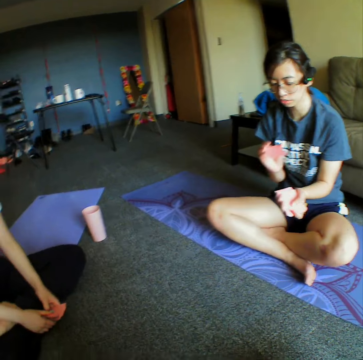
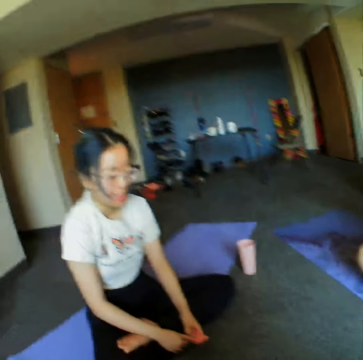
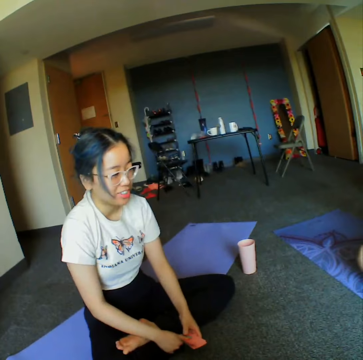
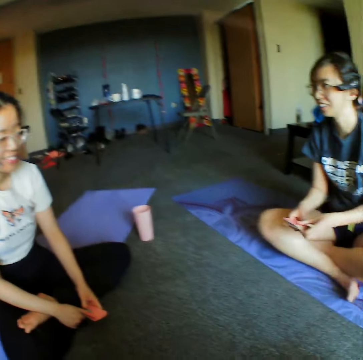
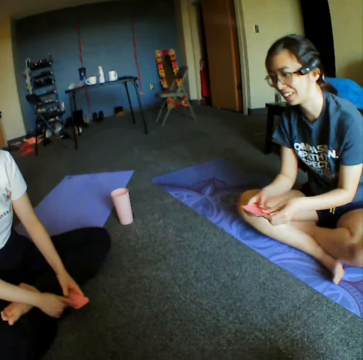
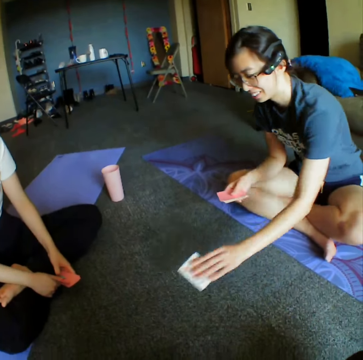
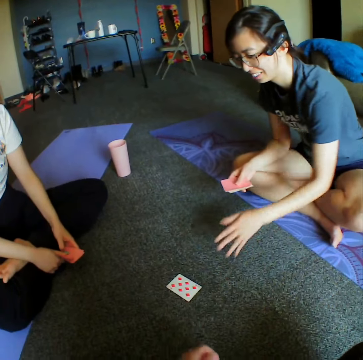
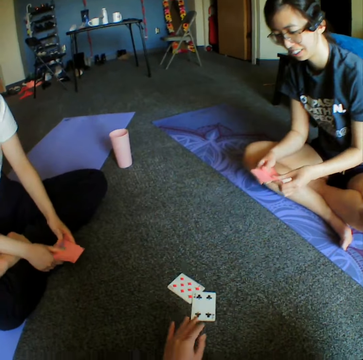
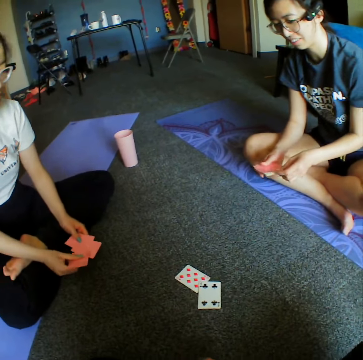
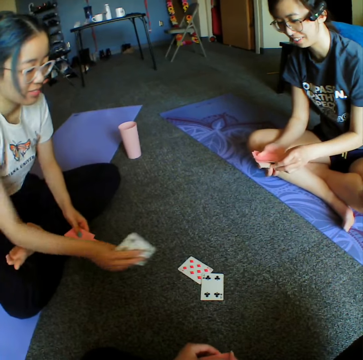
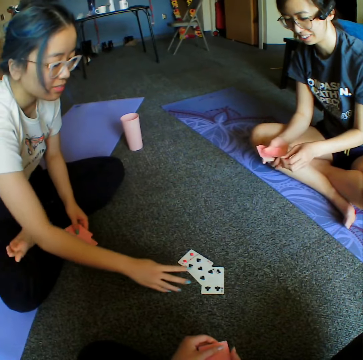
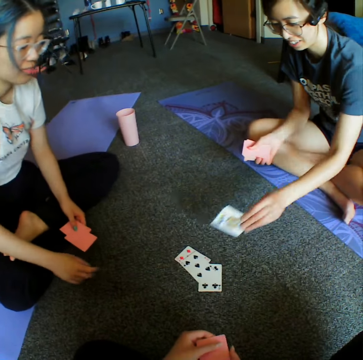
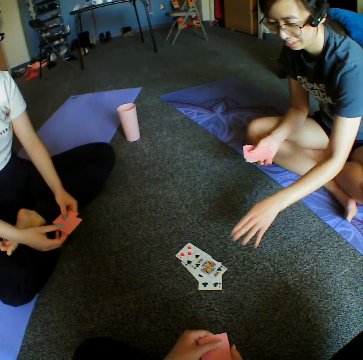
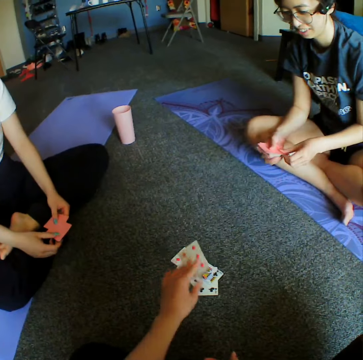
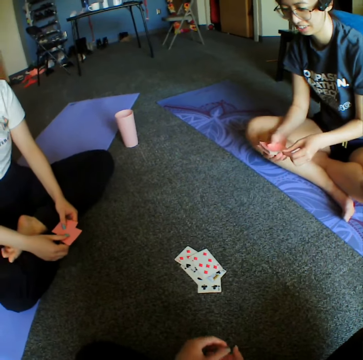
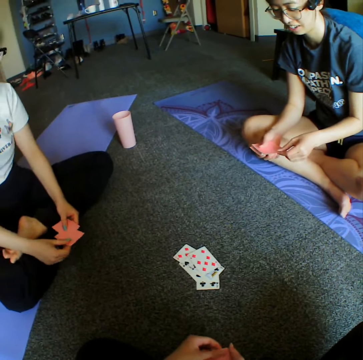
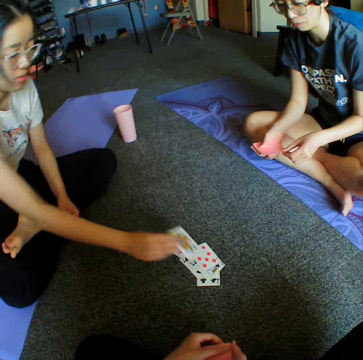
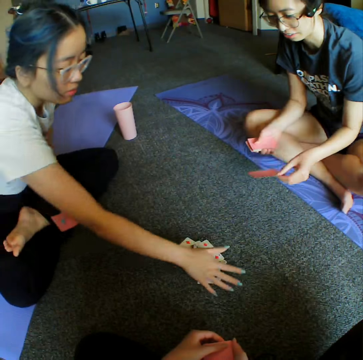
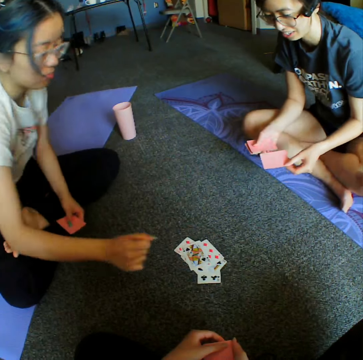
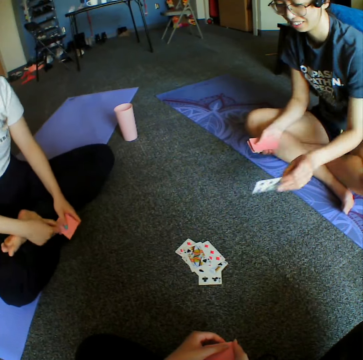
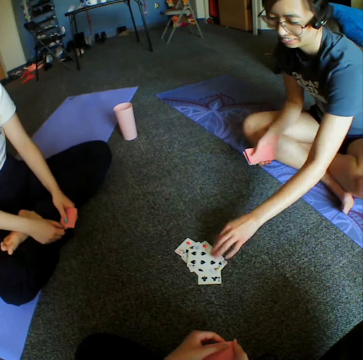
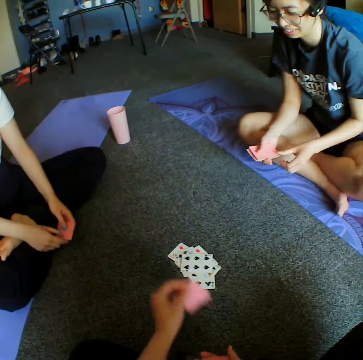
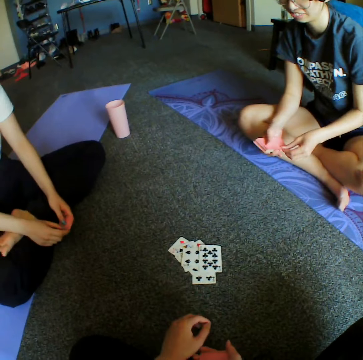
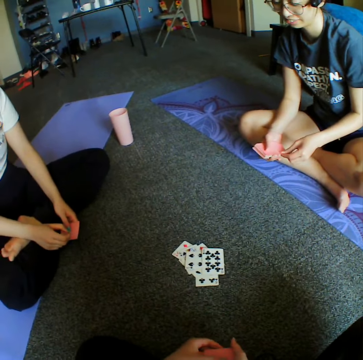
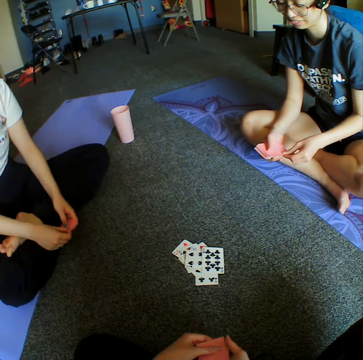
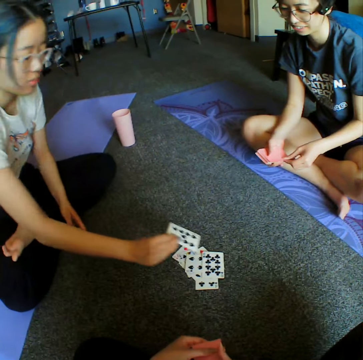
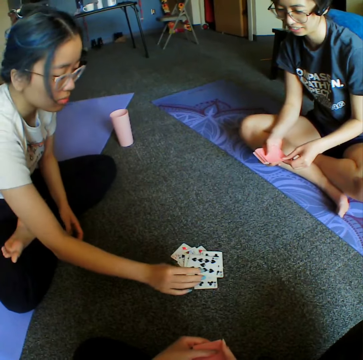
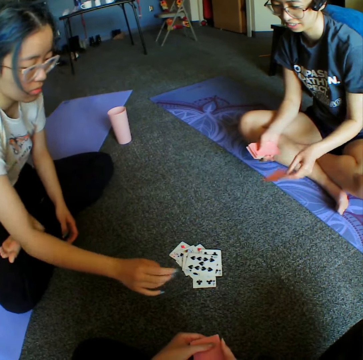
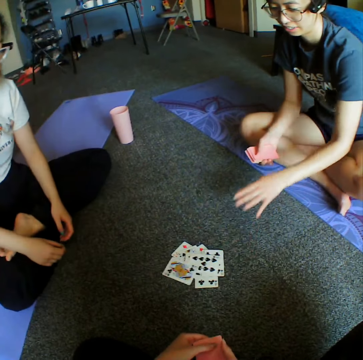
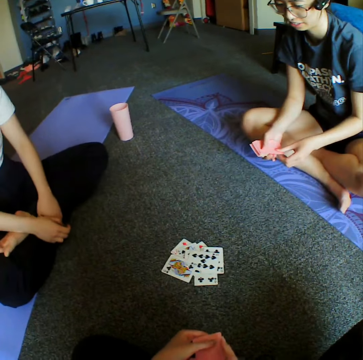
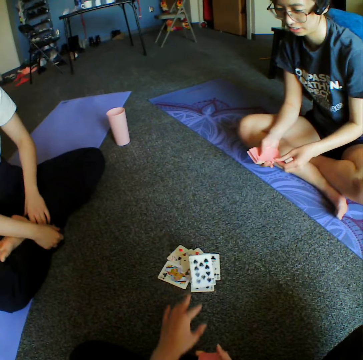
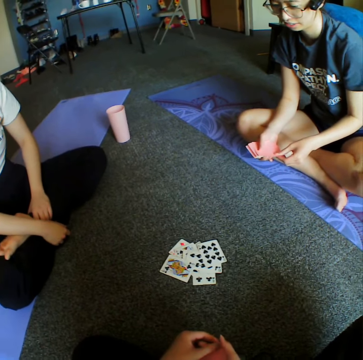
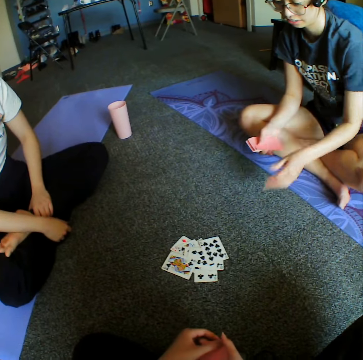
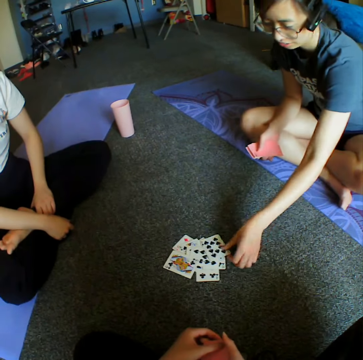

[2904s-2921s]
A woman places down the card. The camera wearer places down the card. Another woman places down the cards. The first woman places down the card. The camera wearer places down the card. The other woman places down the cards. The first woman places down the card. The camera wearer places down the card. The other woman places down the cards. The first woman places down the card. The camera wearer places down the card.

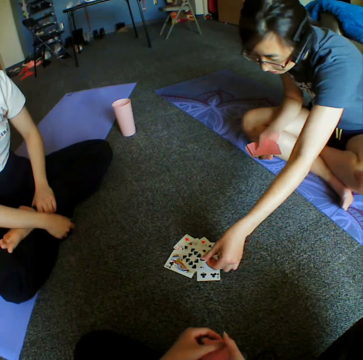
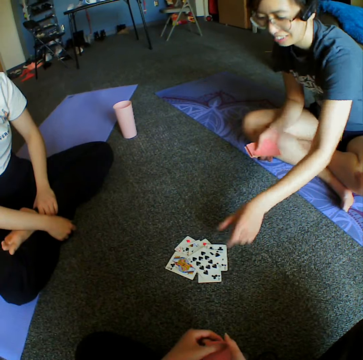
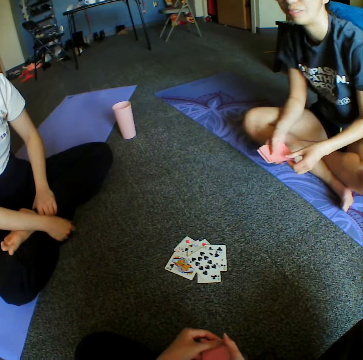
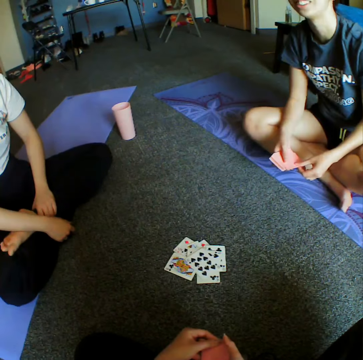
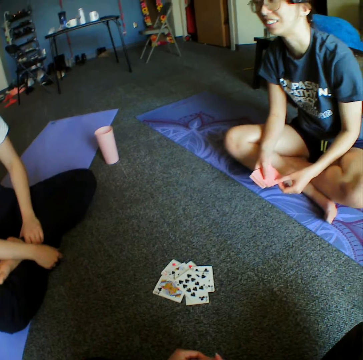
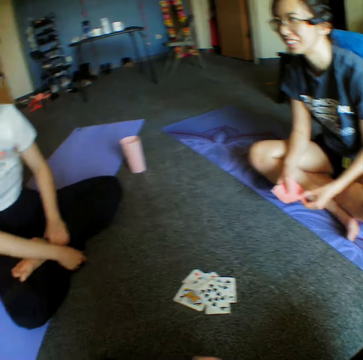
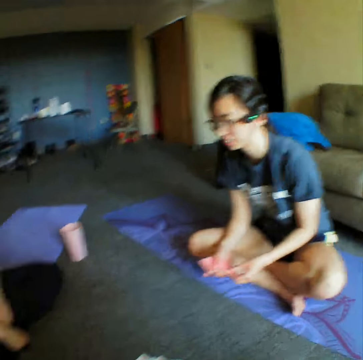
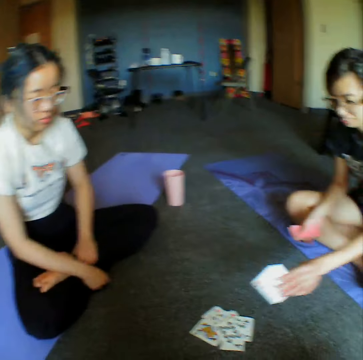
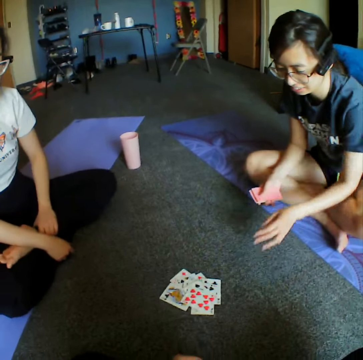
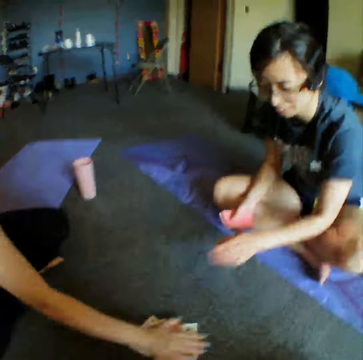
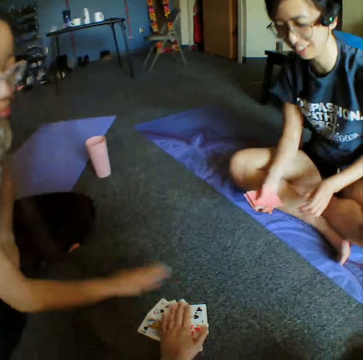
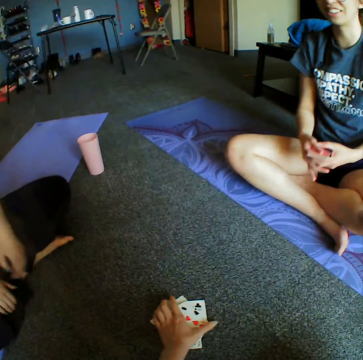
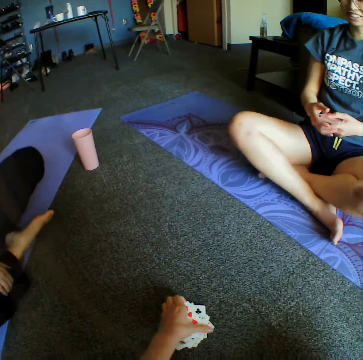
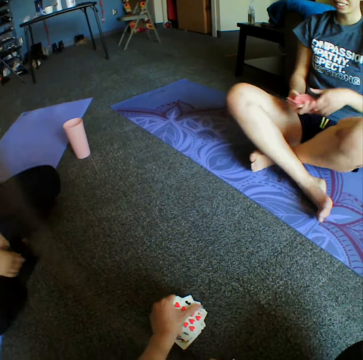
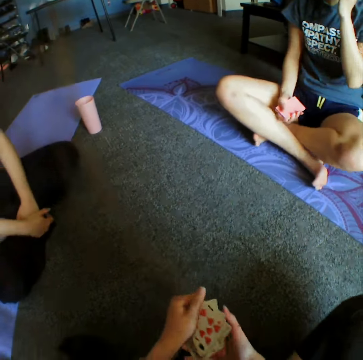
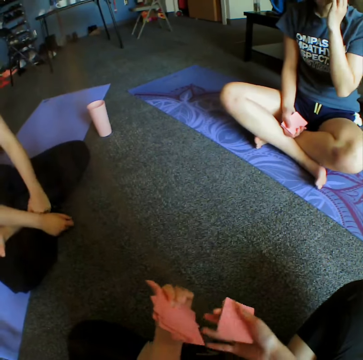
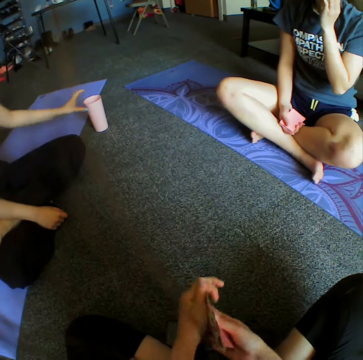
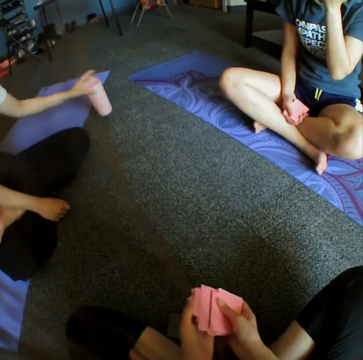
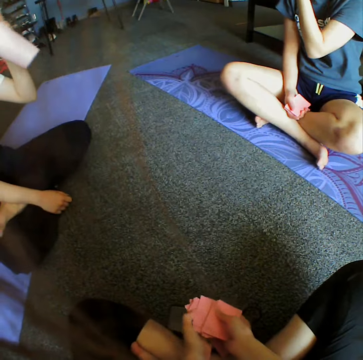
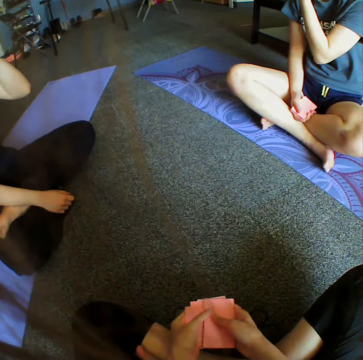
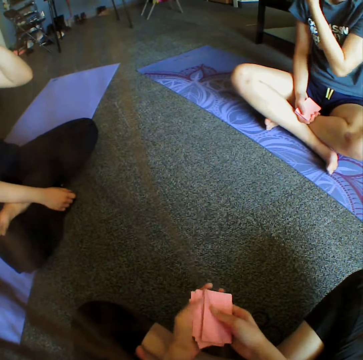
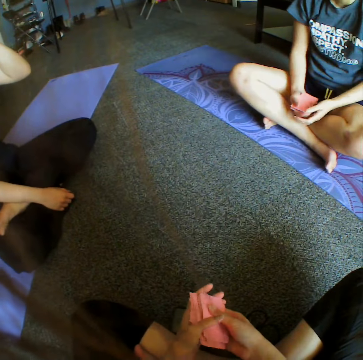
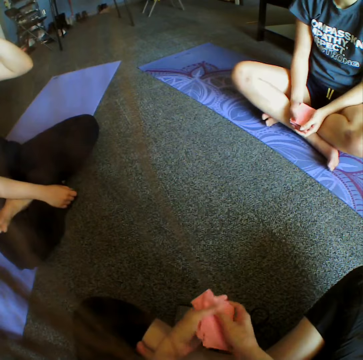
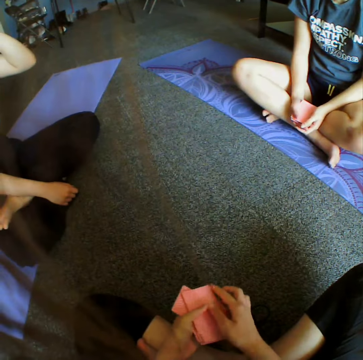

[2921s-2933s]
A woman places down the card. The camera wearer taps the cards with another woman. They reshuffle the cards.

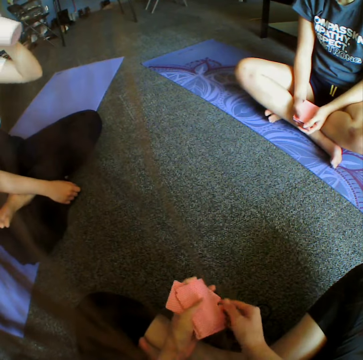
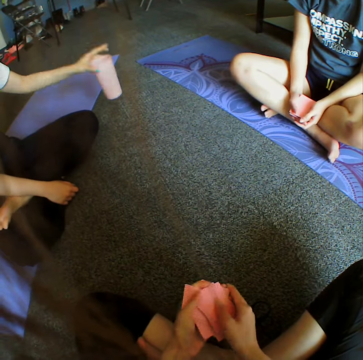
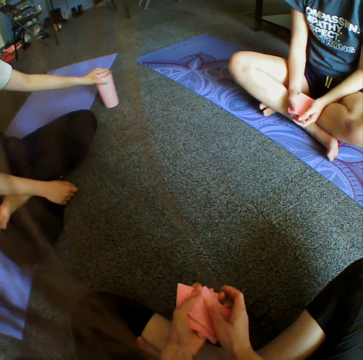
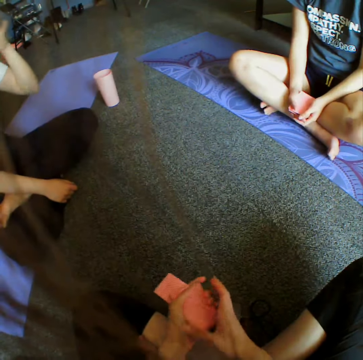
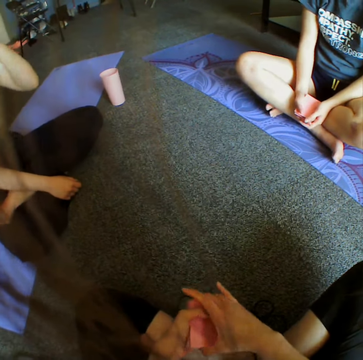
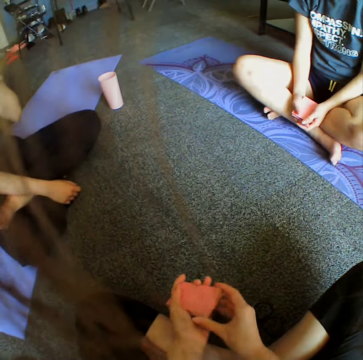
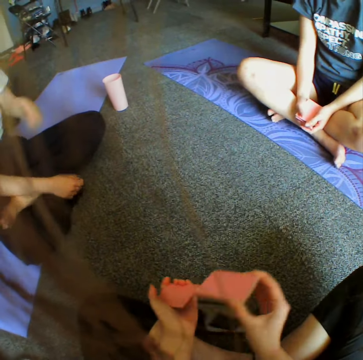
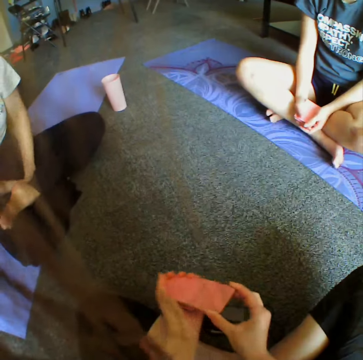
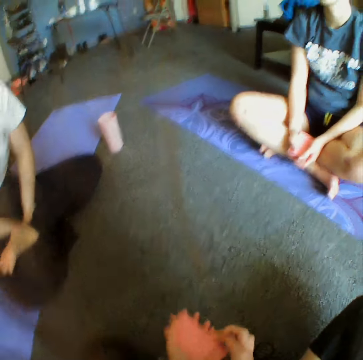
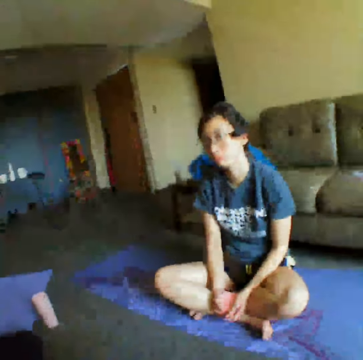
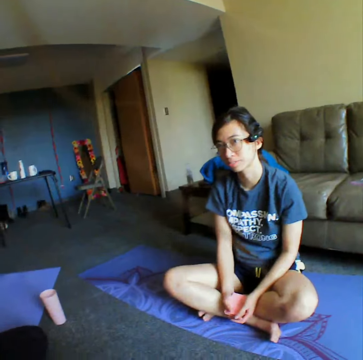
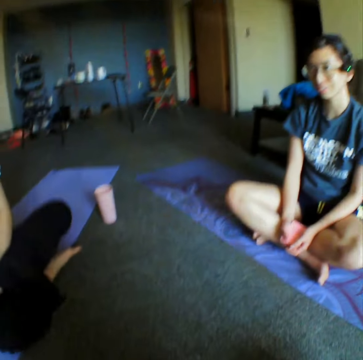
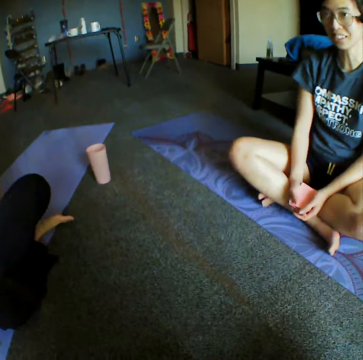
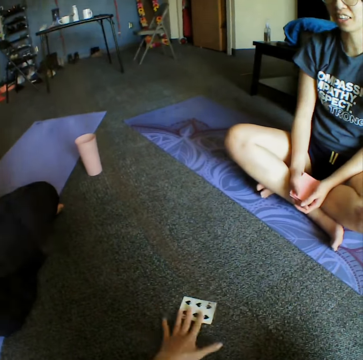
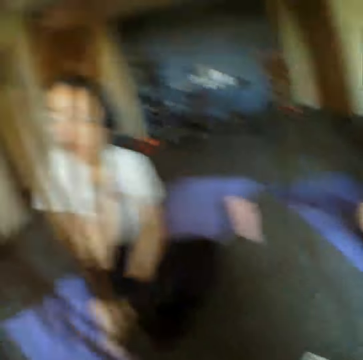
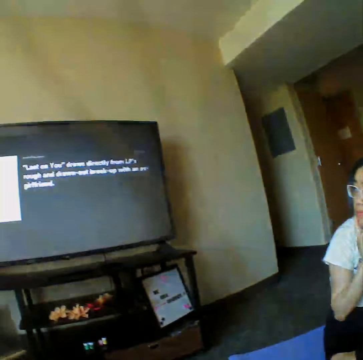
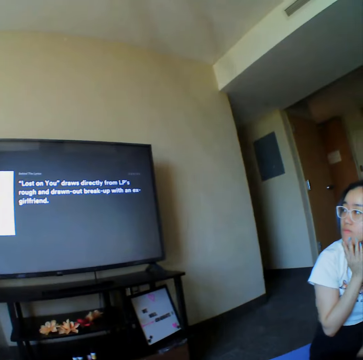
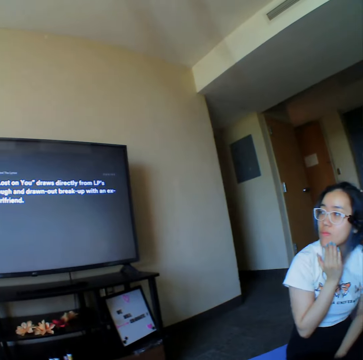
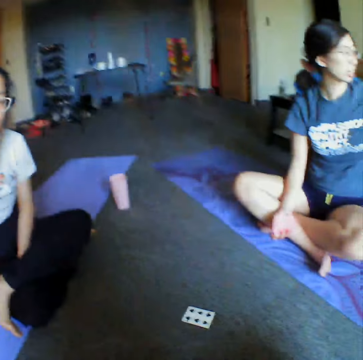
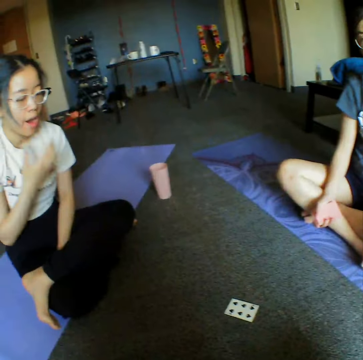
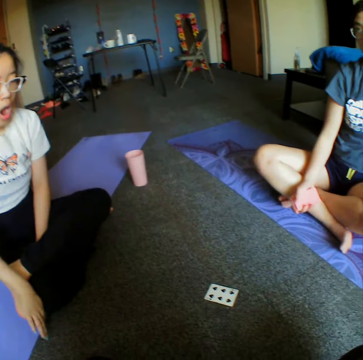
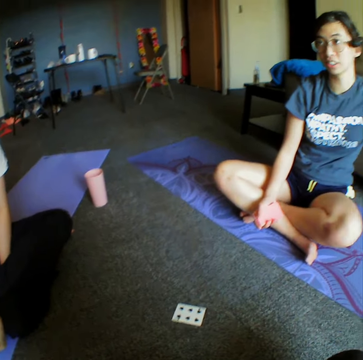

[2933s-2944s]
A woman drinks something. The camera wearer reshuffles the cards. They place down the card and look around the house.
